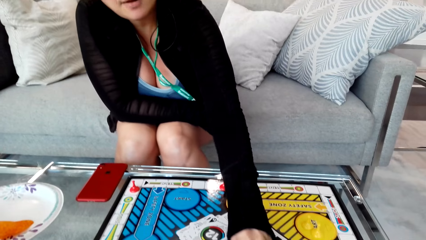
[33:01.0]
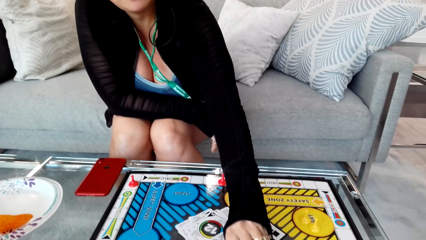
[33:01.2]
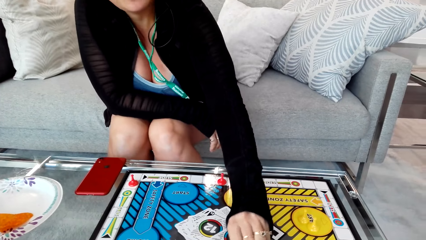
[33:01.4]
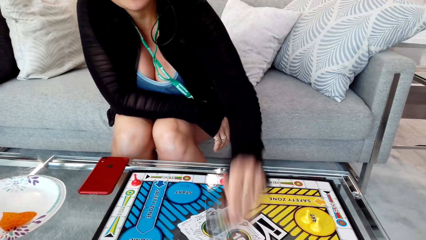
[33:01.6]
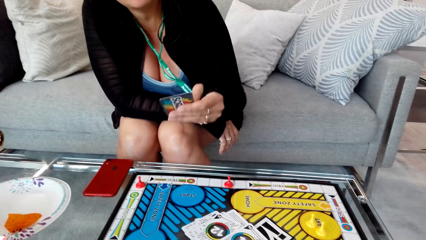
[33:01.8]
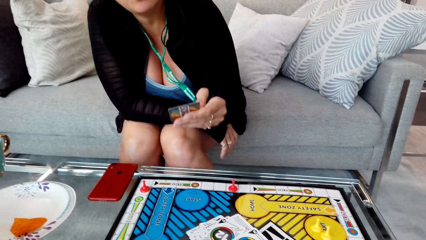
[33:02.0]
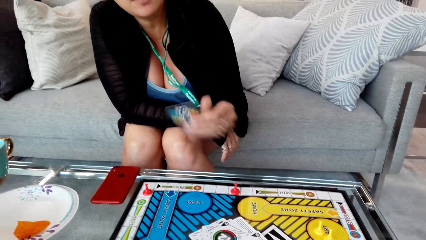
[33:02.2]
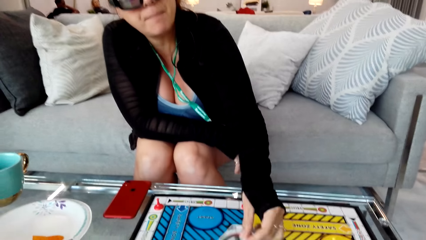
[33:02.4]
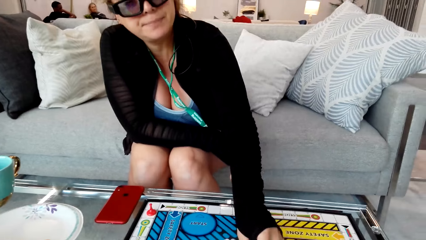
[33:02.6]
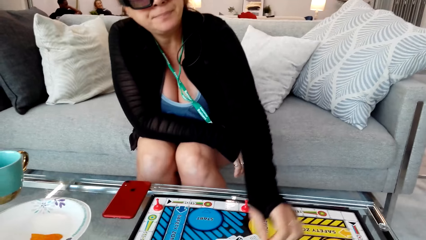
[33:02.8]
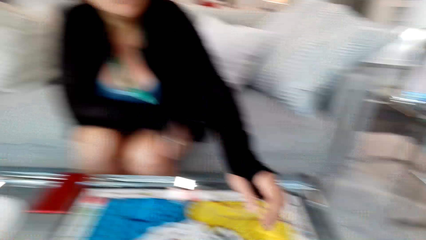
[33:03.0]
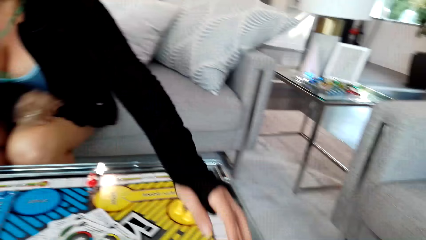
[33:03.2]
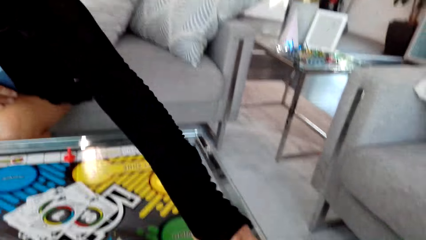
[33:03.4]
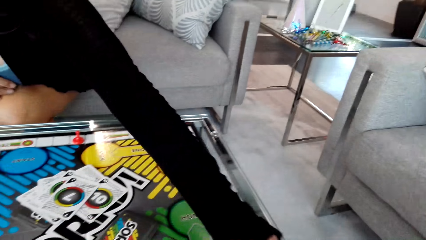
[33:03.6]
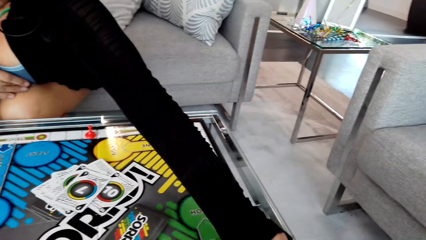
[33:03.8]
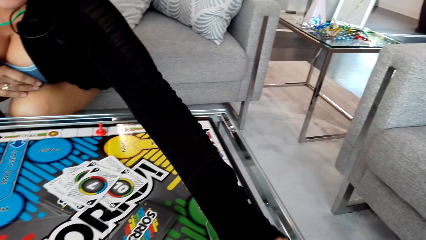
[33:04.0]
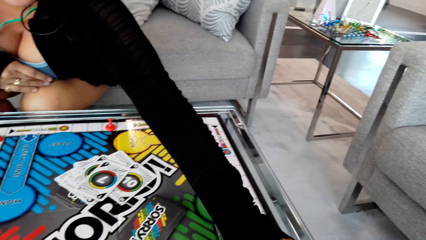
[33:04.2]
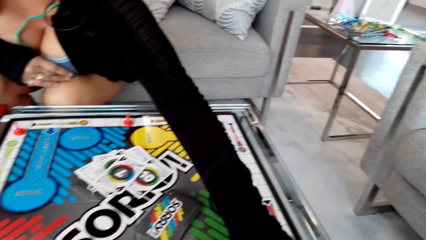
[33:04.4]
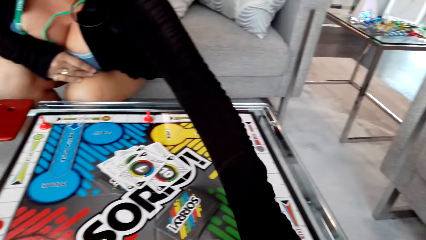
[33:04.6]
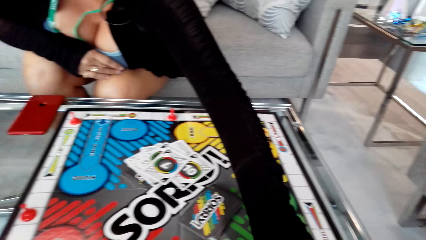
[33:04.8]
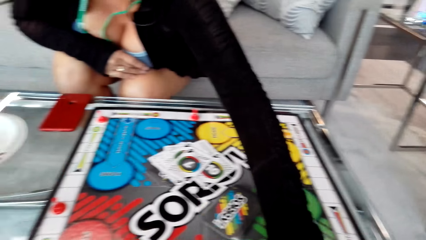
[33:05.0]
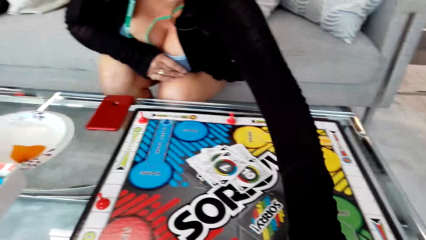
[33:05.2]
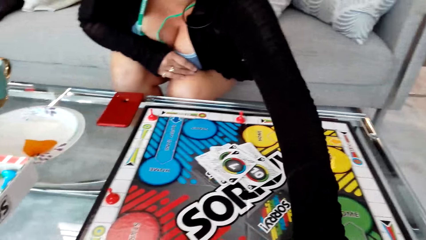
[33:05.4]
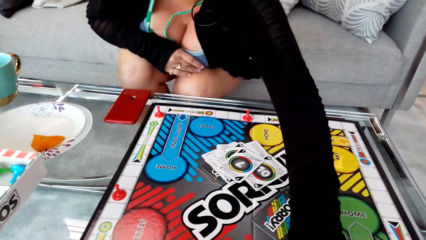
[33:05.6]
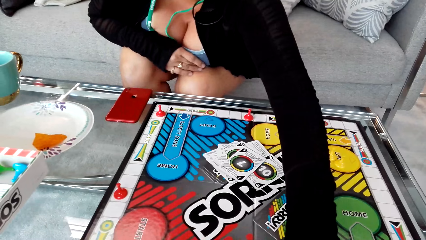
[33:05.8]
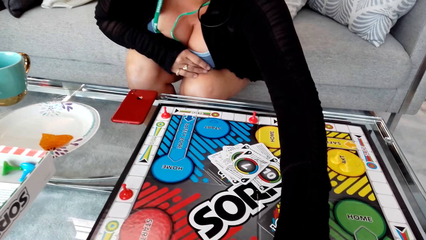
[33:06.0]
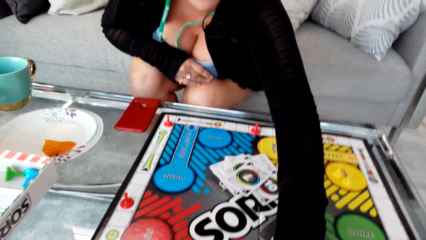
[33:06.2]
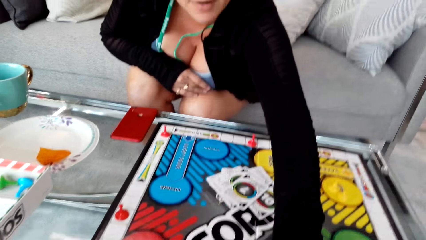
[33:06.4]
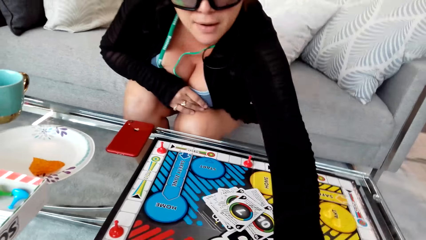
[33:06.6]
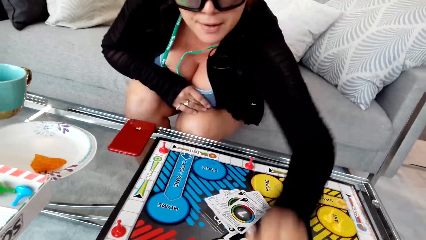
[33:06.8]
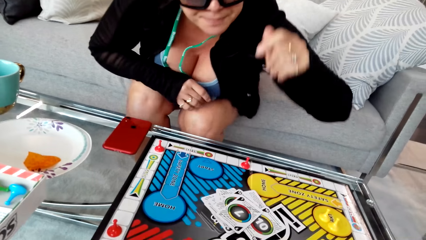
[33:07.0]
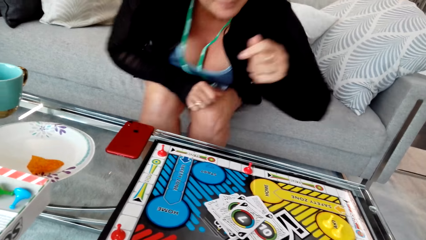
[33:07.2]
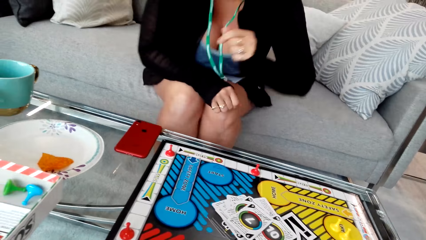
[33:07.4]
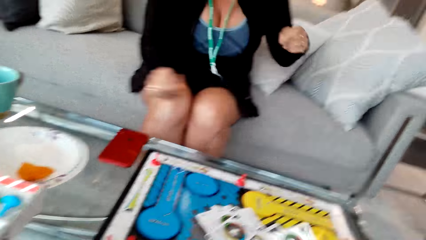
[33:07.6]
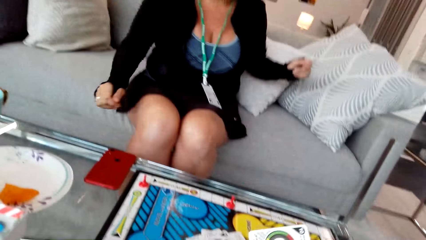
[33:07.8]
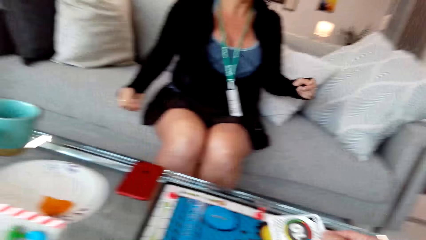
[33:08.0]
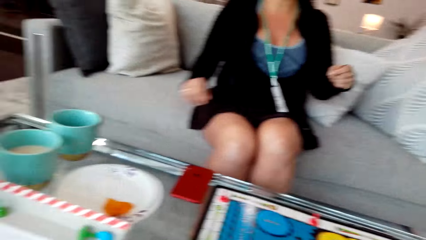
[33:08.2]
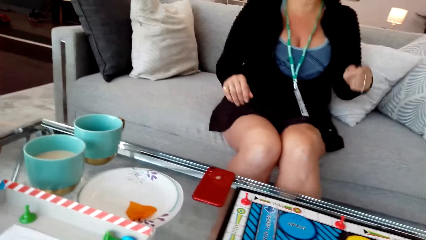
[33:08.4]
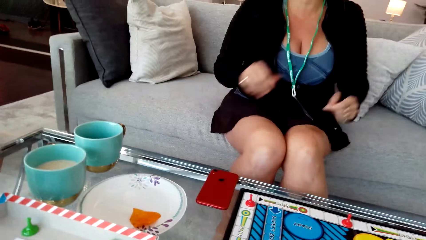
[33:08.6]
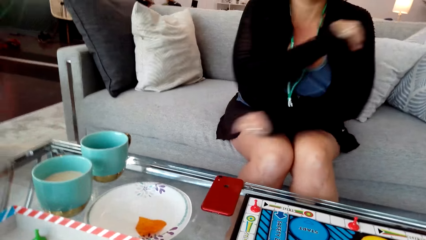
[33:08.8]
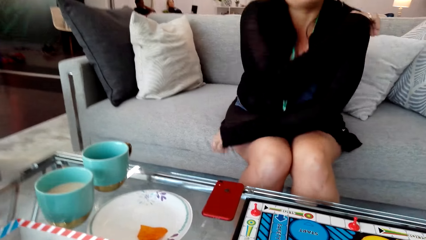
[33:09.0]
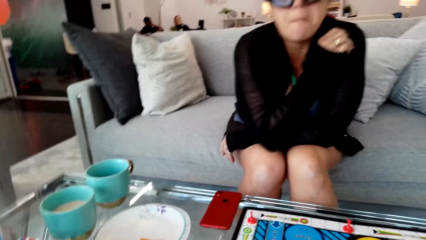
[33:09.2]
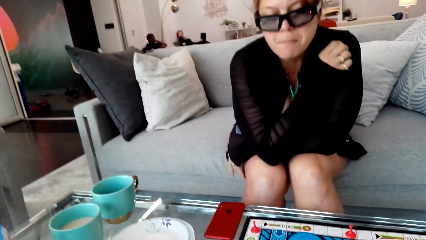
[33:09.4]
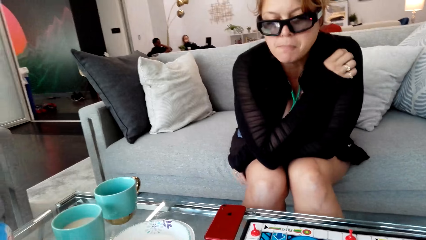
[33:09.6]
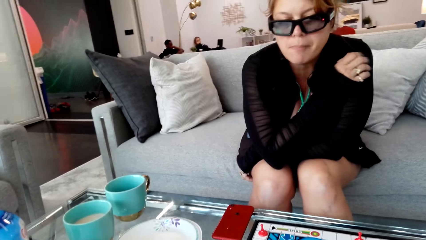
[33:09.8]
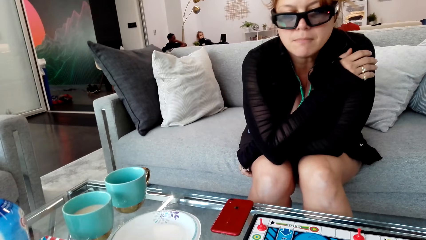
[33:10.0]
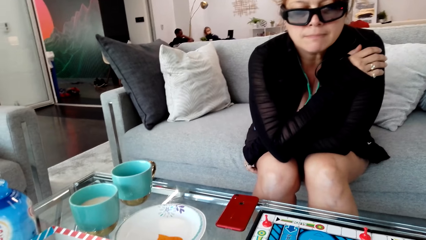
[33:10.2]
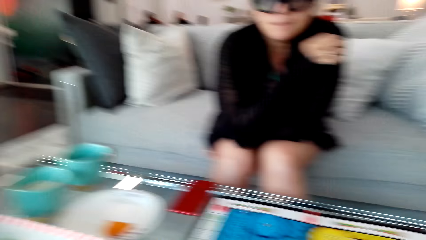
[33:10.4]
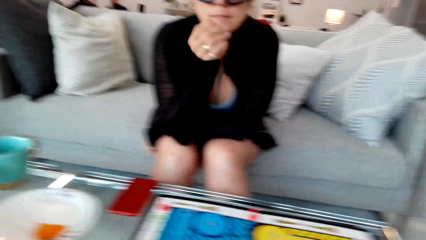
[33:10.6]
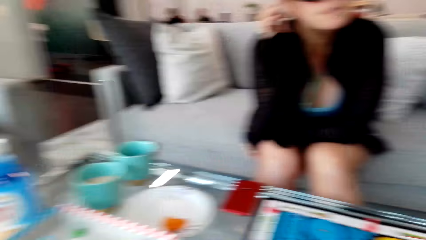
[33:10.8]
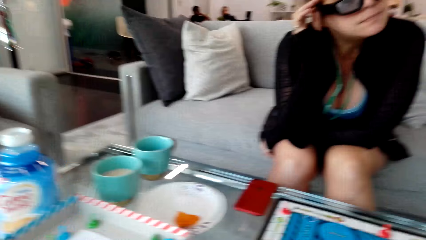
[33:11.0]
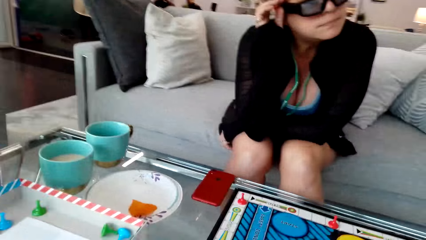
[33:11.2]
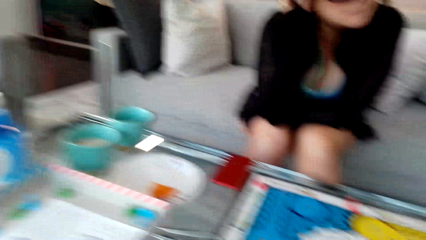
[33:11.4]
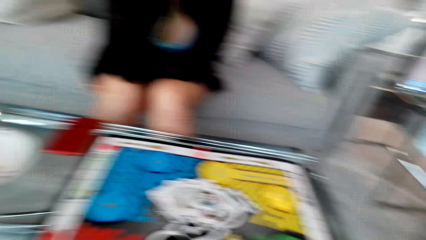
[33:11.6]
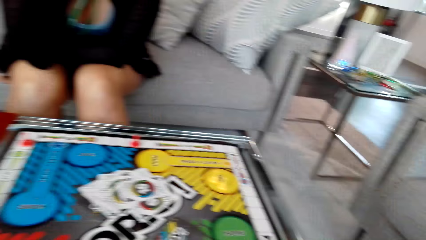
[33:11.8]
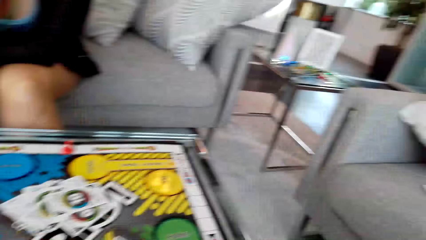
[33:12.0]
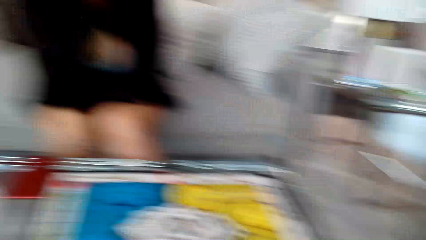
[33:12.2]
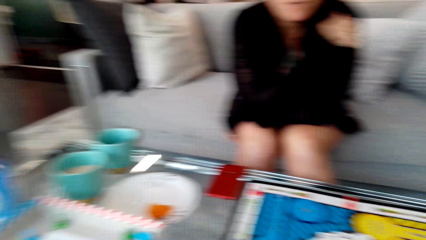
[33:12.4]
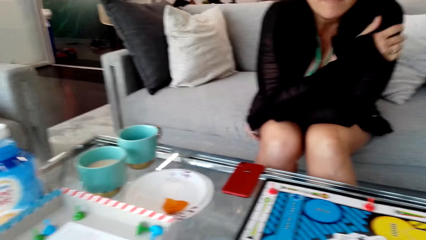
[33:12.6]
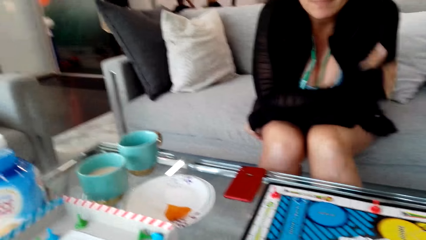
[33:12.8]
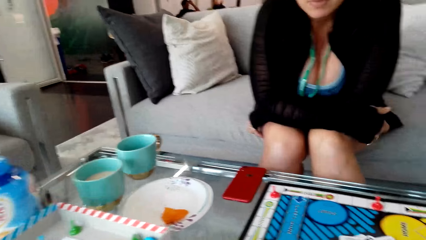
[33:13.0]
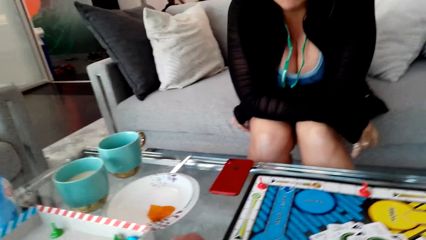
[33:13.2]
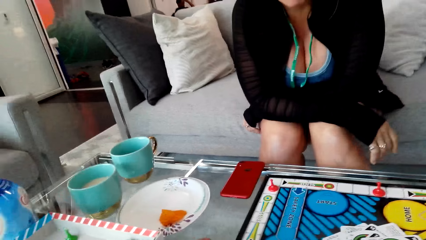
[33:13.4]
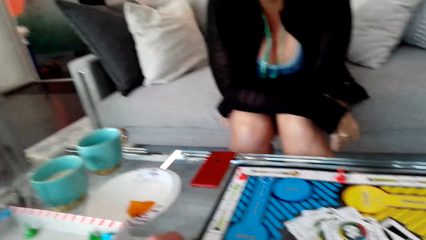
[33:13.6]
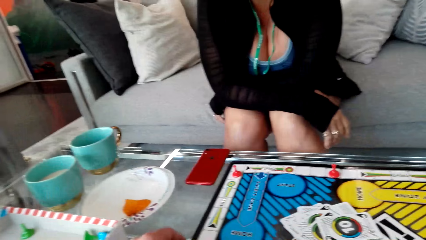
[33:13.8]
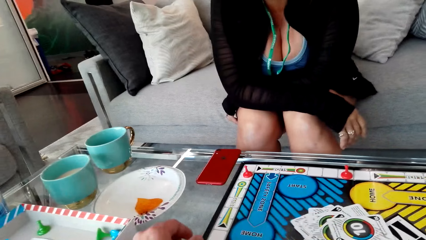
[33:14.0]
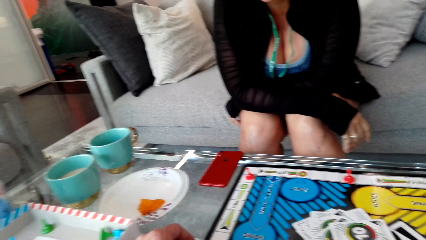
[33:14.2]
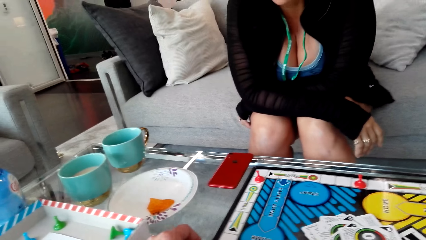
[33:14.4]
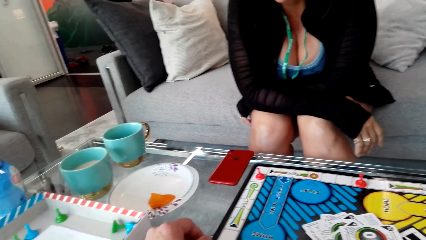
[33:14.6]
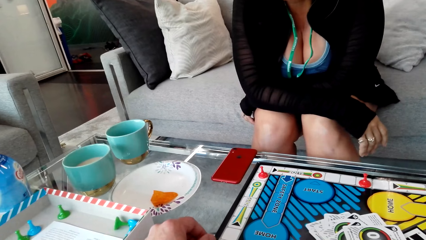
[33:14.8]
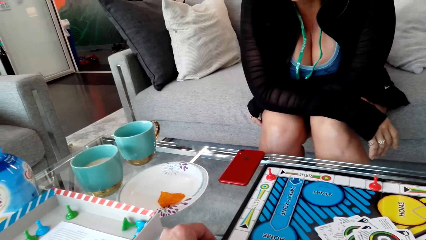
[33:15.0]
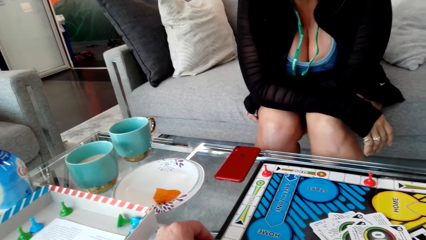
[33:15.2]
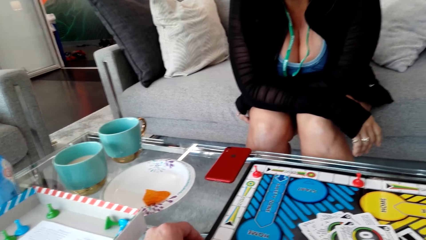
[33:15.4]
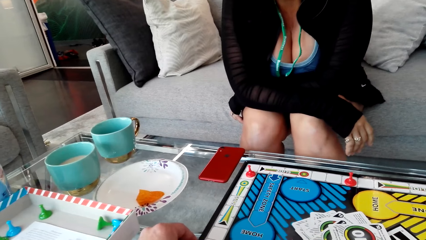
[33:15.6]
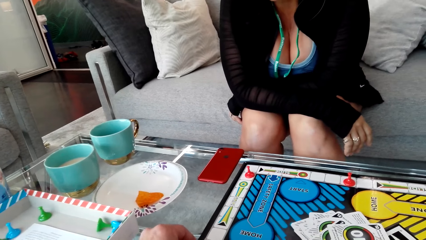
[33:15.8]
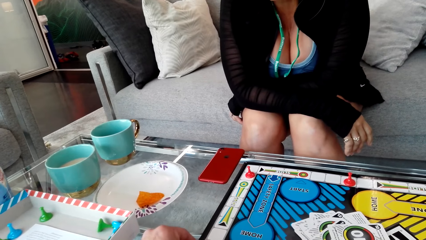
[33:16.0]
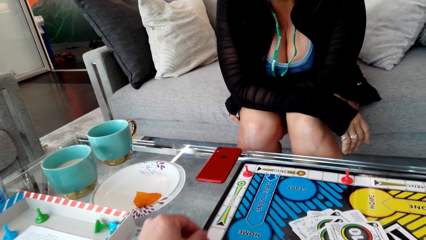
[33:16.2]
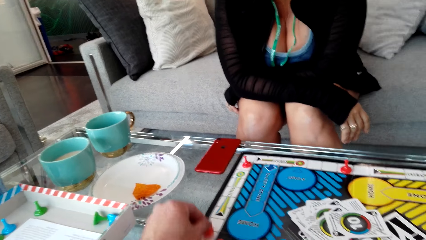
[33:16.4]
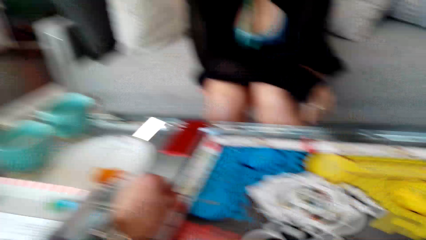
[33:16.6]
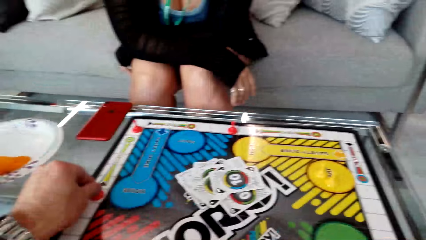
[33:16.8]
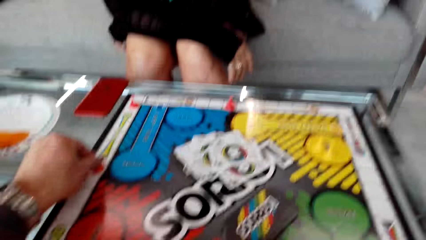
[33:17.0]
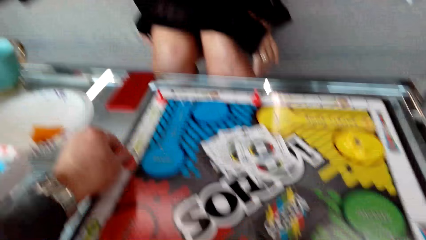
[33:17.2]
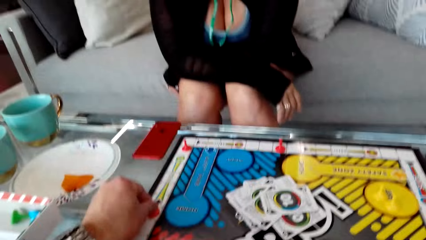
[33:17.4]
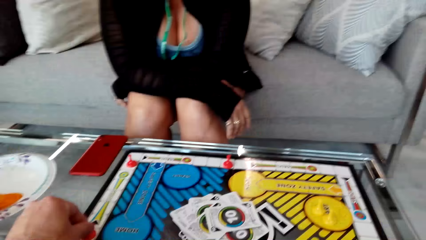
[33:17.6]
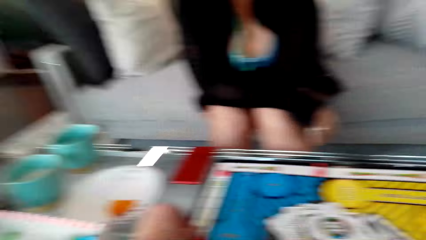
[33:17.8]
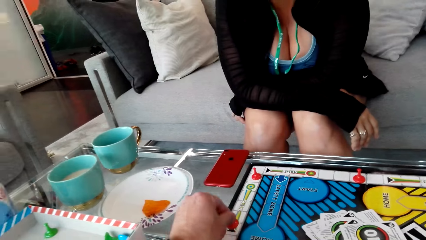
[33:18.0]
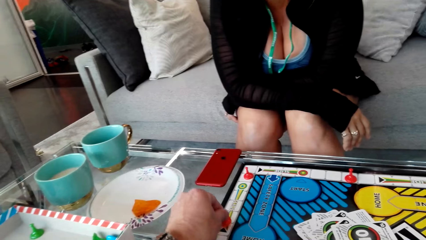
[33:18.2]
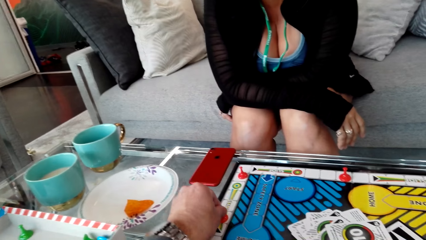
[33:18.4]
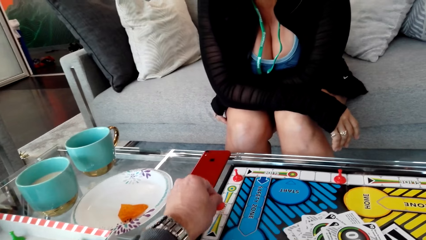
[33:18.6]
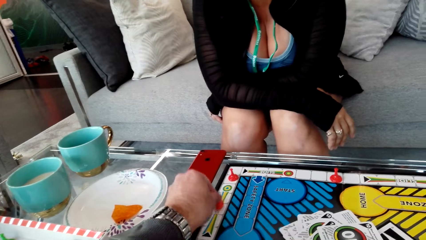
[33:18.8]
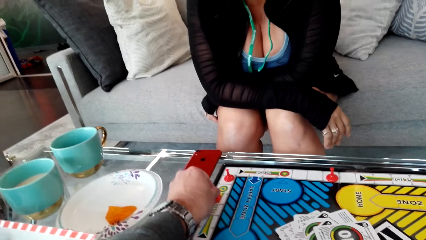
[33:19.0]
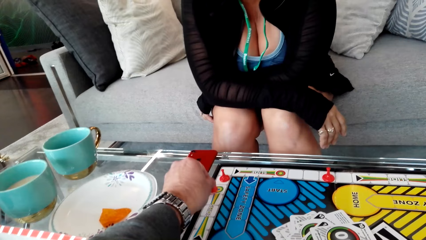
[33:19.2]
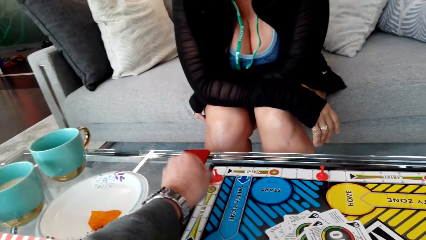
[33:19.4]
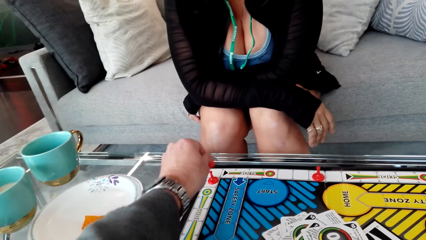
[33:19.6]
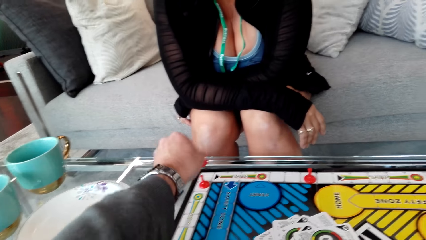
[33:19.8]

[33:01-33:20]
A woman picks up a card. The woman moves a pawn on the board. The camera wearer converses with the woman. They play a game with the woman. They move a pawn on the board.
